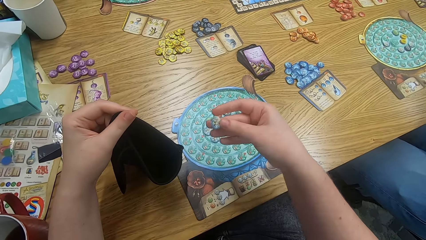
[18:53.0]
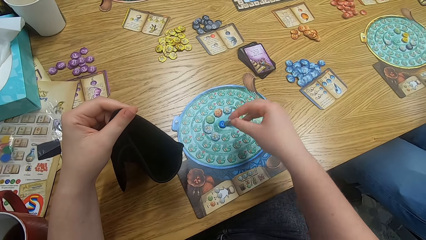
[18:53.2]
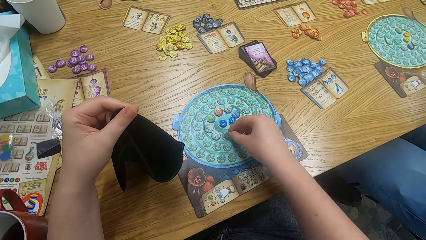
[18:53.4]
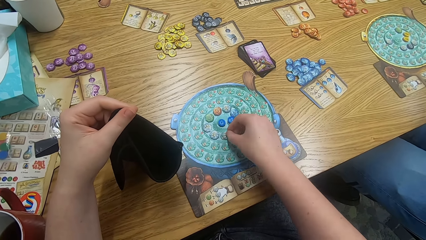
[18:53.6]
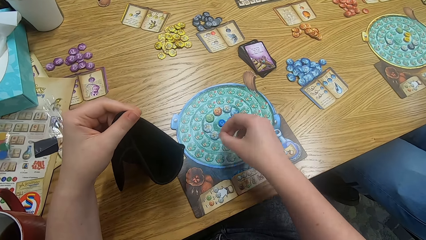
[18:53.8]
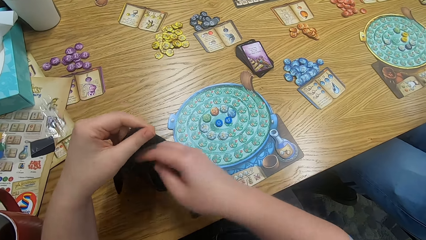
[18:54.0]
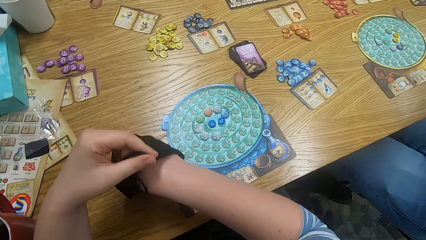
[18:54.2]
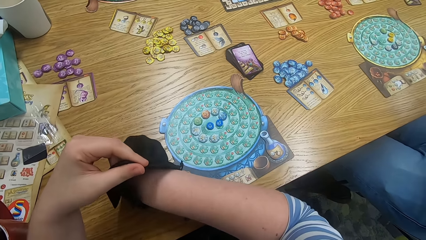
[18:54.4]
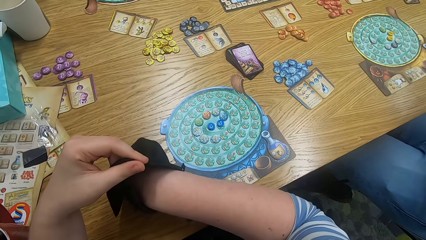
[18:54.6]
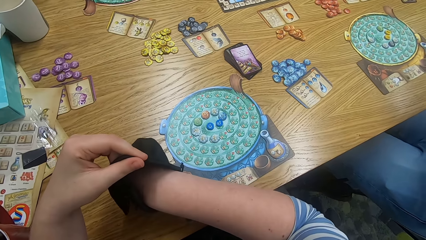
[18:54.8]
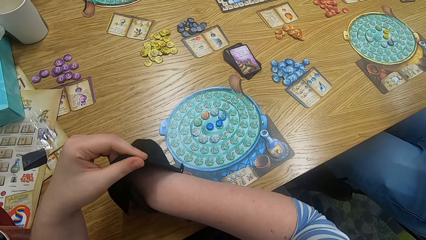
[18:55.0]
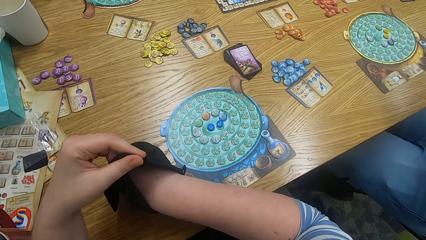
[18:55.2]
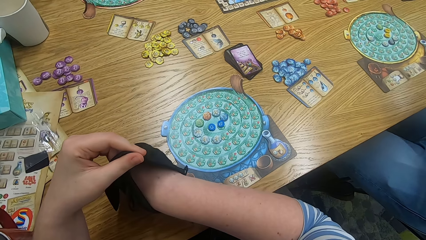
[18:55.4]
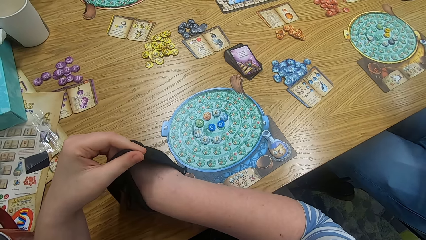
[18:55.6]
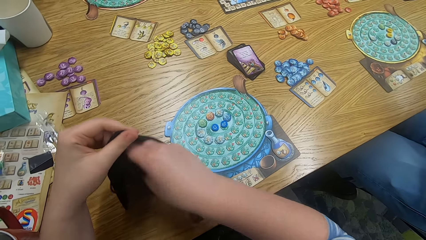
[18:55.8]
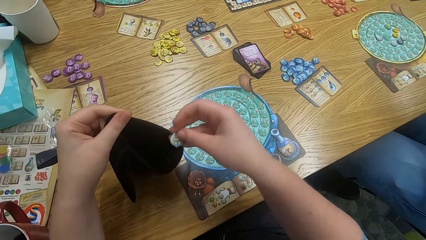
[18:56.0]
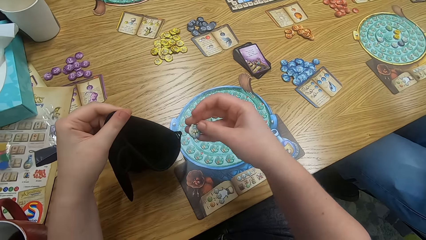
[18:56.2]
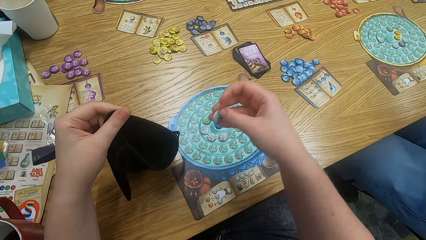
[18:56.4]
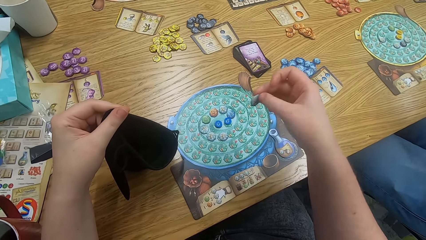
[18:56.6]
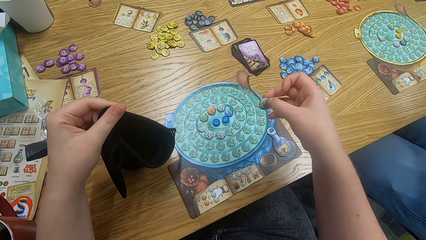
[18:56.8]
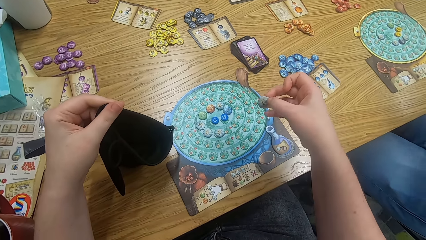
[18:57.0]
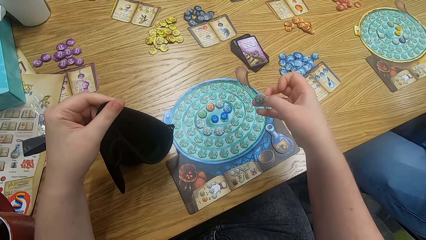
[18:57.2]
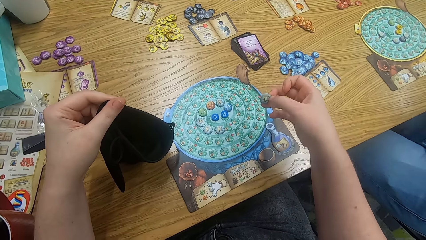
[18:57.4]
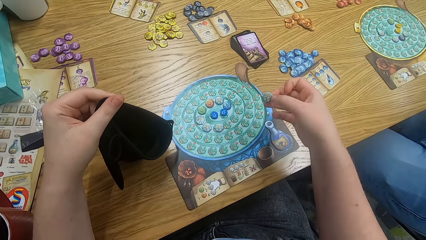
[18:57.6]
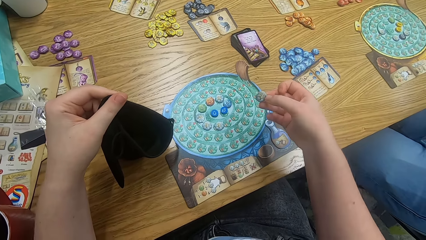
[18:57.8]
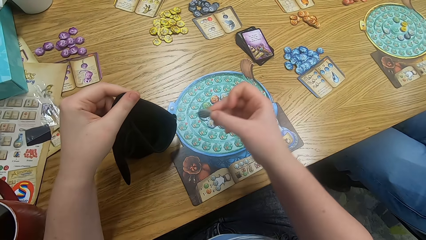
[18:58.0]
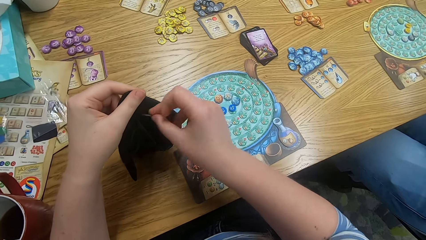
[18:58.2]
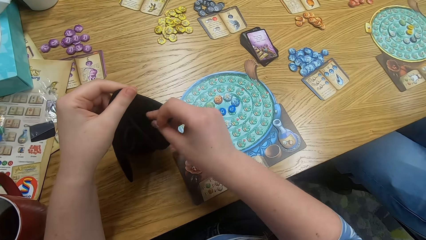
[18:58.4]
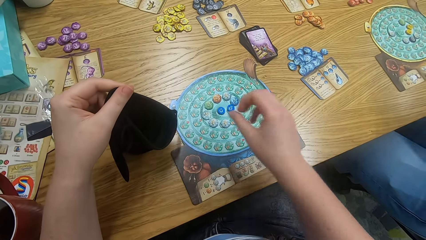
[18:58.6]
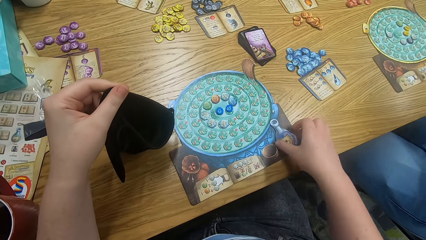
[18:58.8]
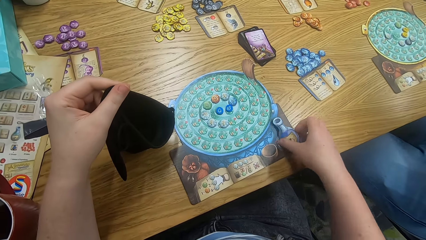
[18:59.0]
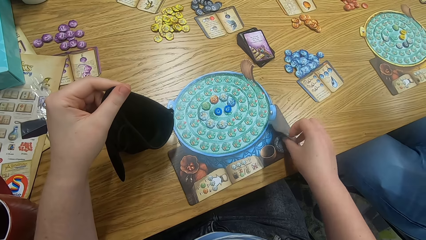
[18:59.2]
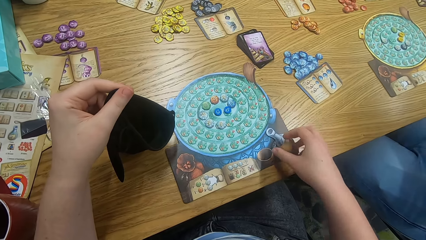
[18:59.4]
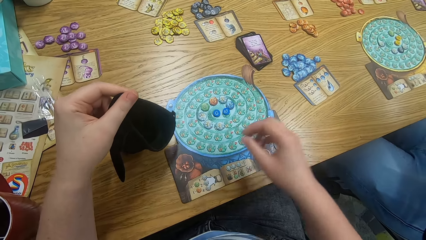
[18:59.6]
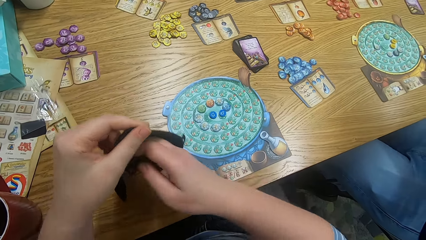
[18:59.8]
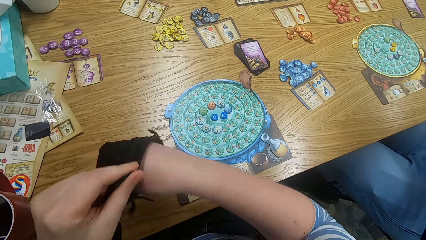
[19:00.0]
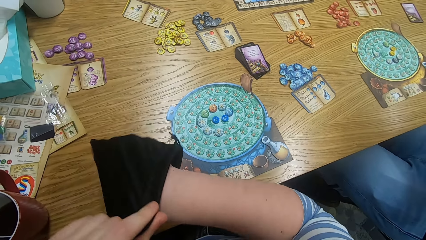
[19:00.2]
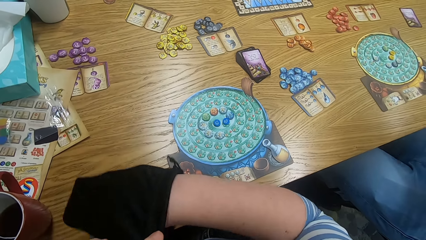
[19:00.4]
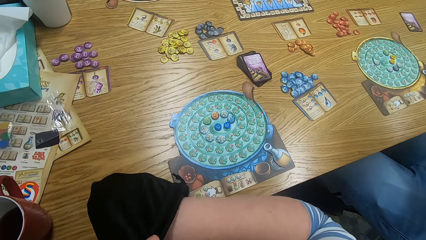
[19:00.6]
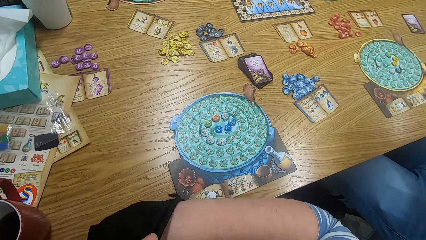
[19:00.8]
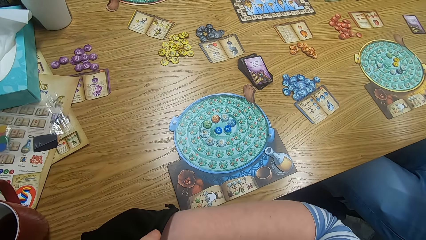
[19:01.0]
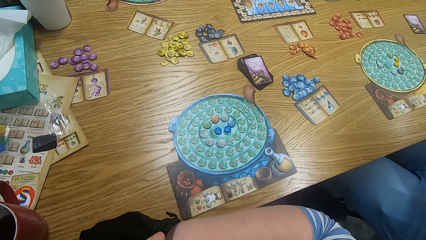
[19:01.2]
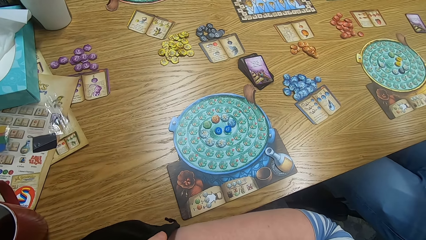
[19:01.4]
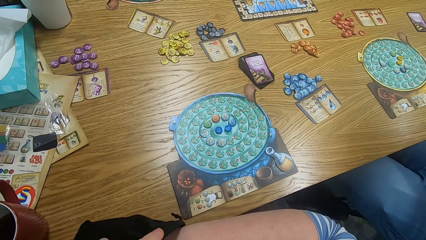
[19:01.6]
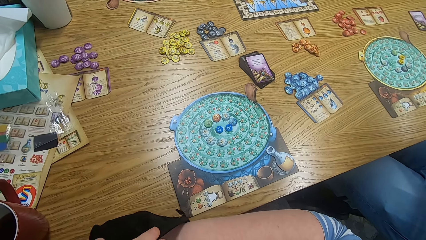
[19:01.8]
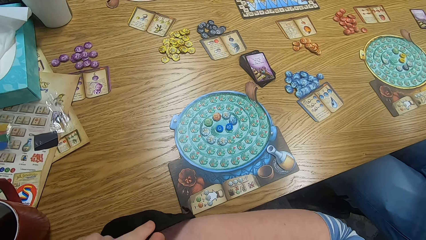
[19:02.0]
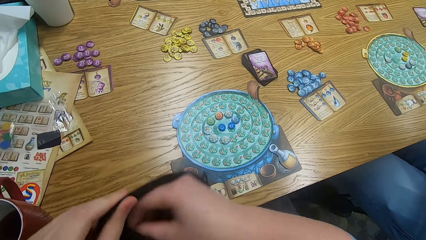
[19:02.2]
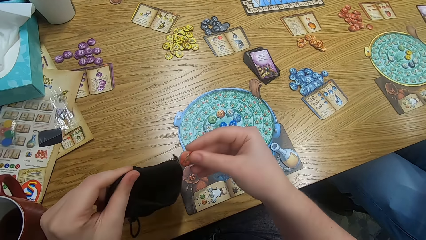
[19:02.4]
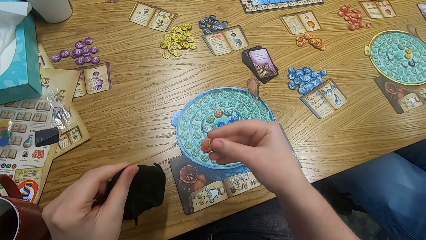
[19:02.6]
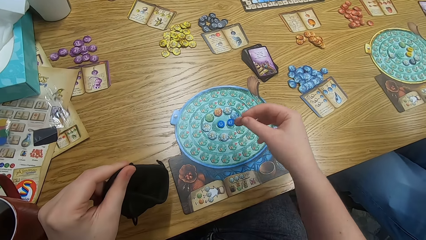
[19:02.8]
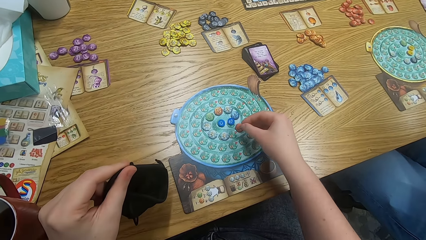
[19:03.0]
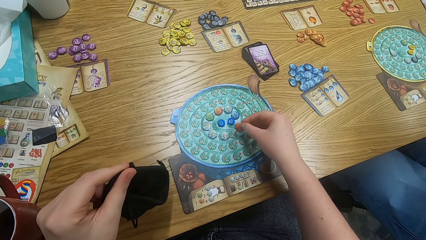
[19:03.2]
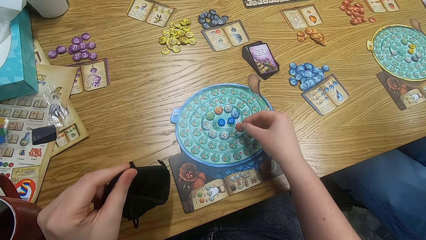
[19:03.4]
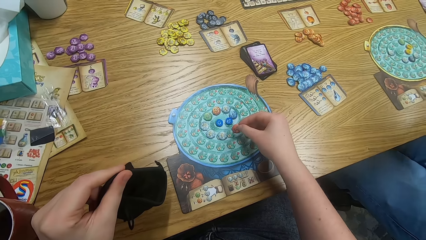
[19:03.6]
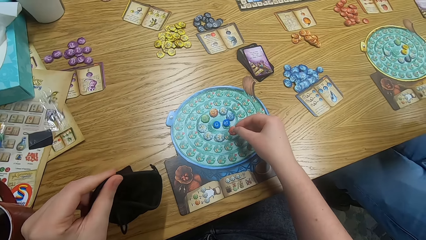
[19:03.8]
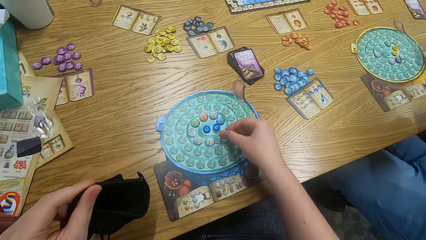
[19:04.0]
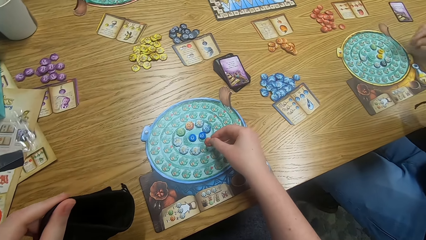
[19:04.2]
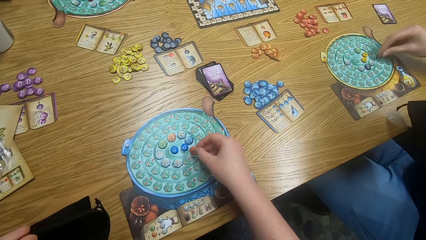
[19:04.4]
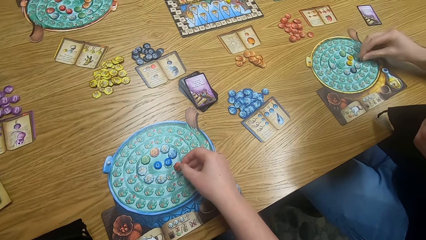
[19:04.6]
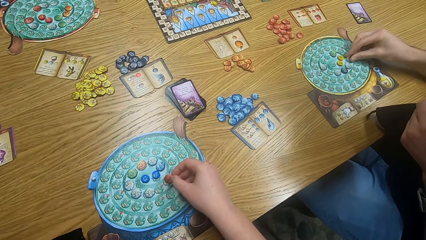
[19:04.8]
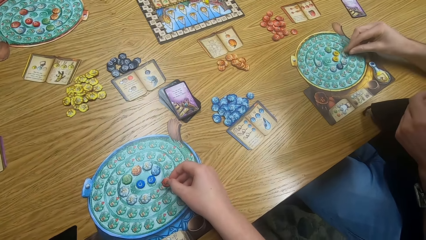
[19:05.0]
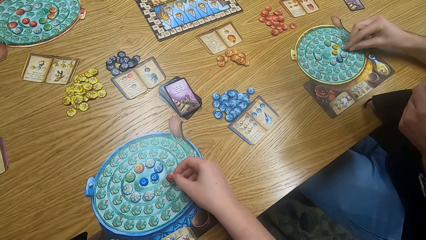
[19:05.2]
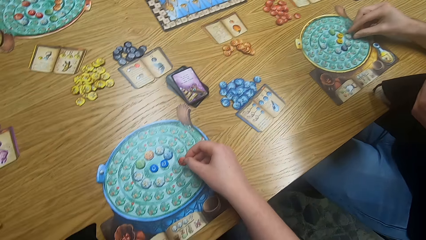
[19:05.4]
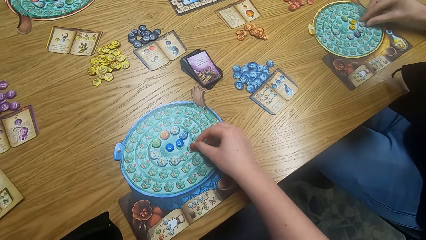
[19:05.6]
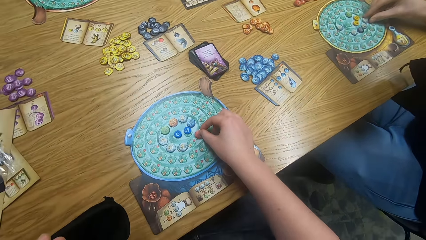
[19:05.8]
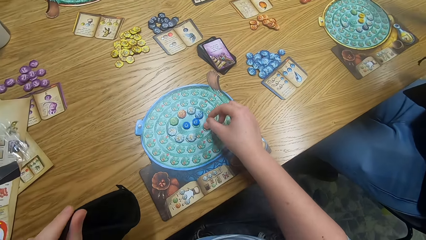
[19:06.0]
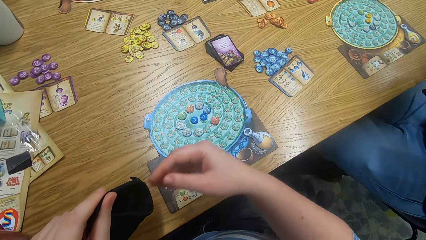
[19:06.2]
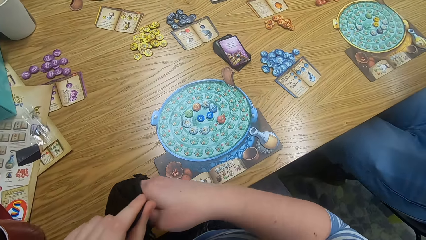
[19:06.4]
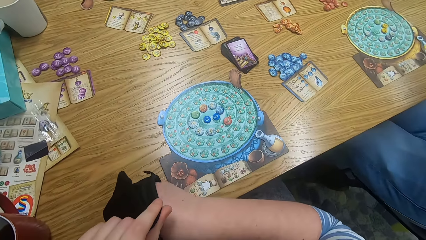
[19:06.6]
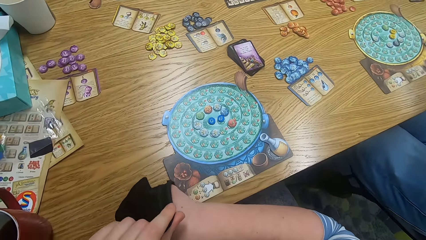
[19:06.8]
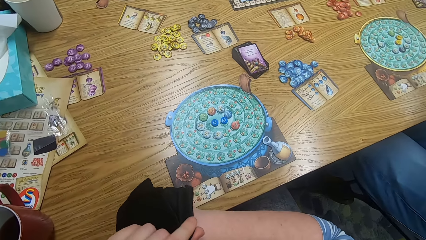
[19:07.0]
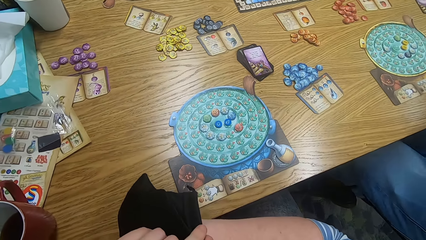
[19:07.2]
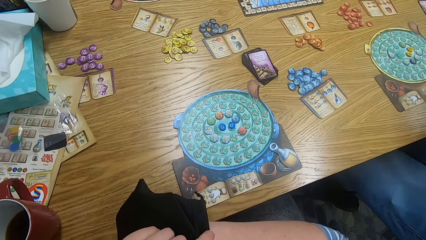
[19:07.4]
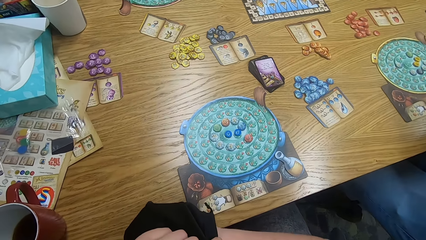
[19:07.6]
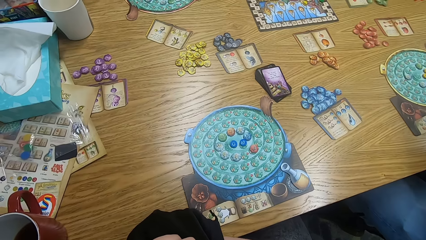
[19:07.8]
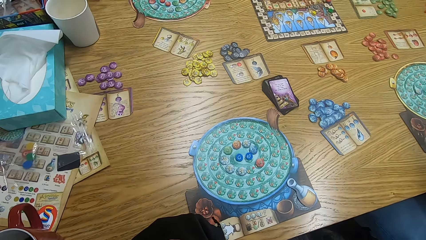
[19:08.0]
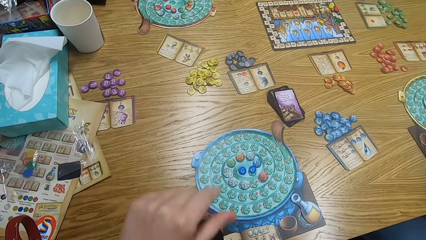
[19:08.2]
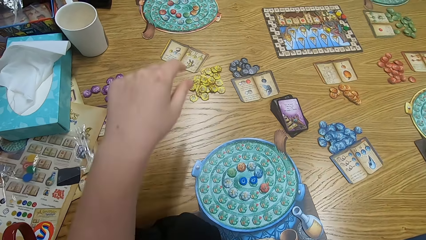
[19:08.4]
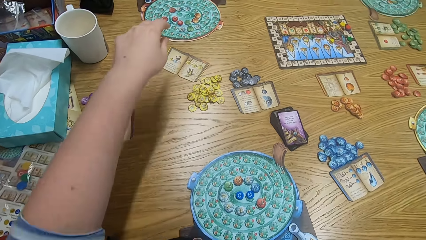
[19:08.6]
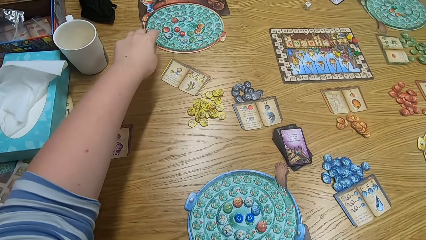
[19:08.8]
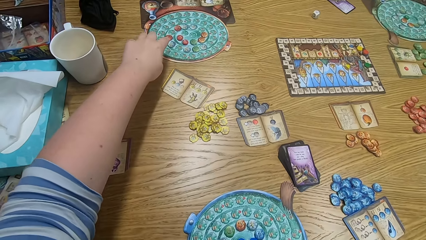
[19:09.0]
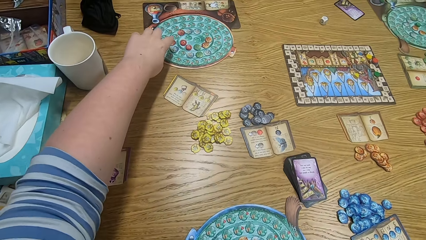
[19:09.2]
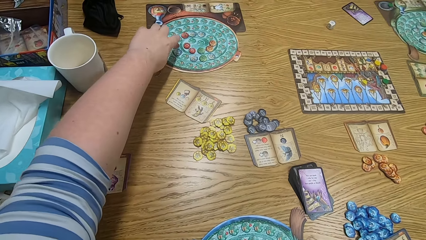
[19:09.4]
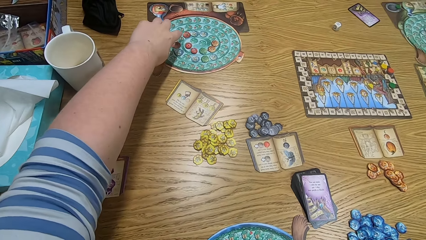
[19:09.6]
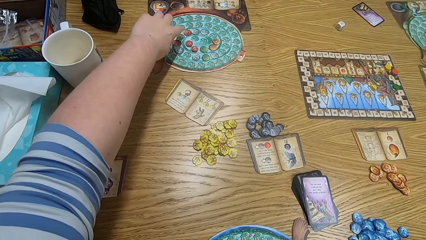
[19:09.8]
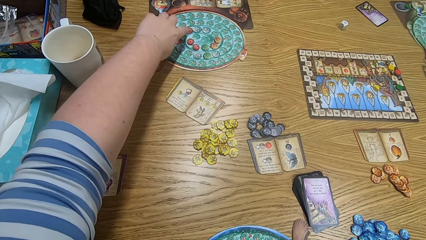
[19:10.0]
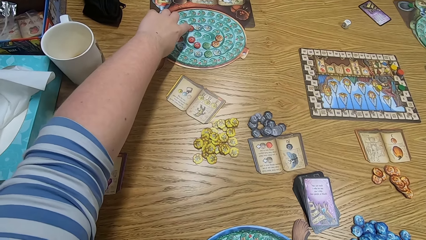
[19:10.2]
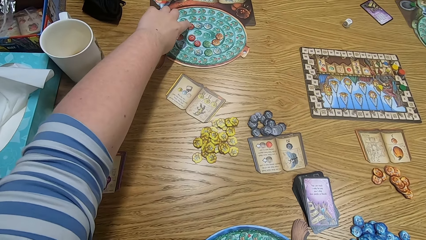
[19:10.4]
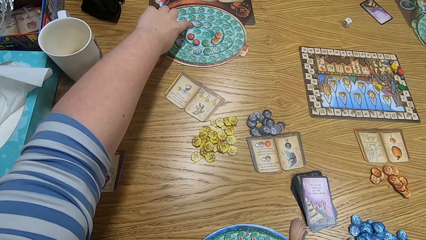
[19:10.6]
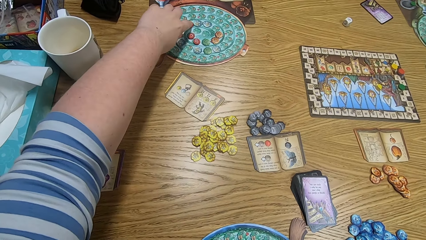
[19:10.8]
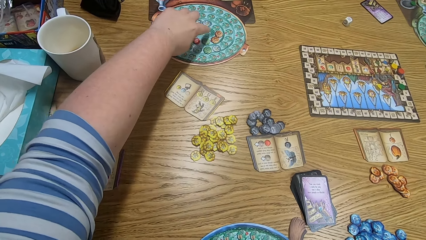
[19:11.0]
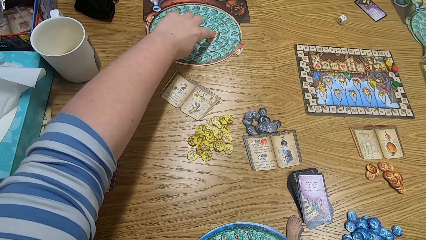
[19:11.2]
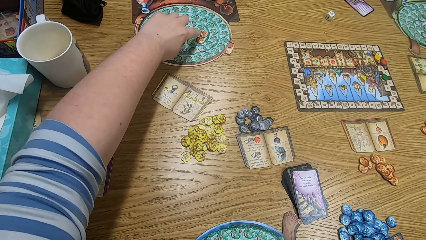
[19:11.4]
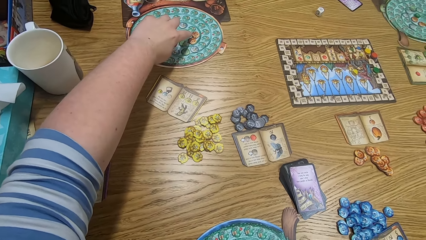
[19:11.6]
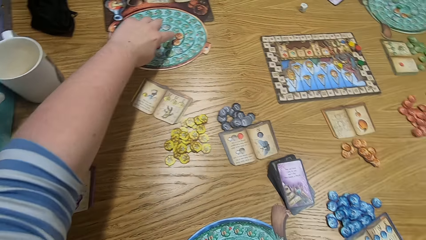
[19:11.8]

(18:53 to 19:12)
The camera wearer picks something. They put a tile on the game board. They pick something from the bag and search the bag. They pick something. They hold the bag, touch something, and pick something from the bag. They hold something. They put a tile on the game board. They play the game. A man plays the game. The camera wearer searches the bag. They play the game. They play the game again. They point at the game board.
